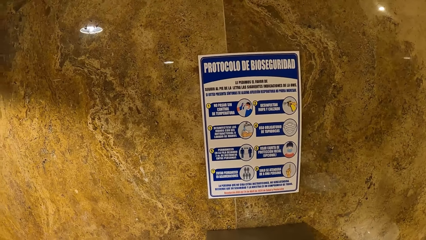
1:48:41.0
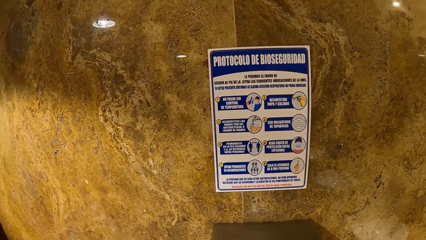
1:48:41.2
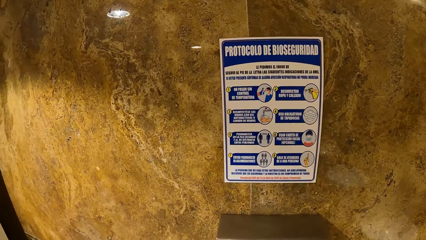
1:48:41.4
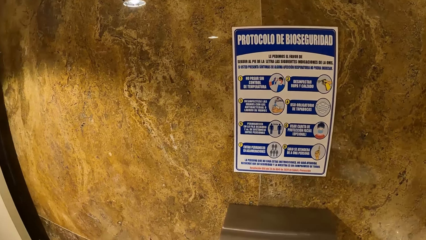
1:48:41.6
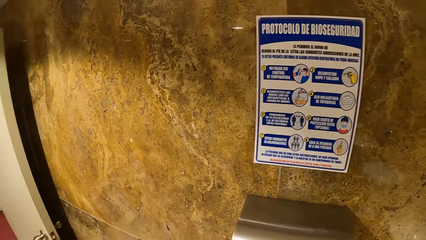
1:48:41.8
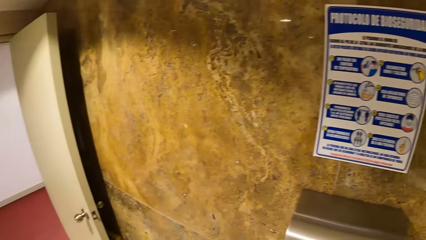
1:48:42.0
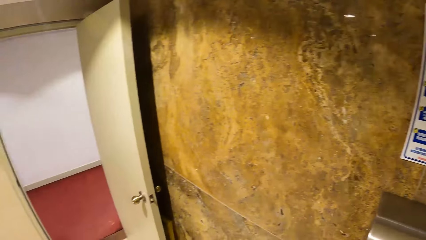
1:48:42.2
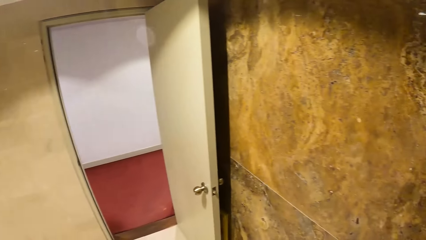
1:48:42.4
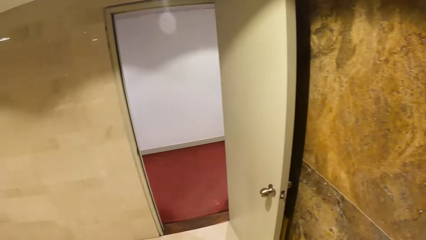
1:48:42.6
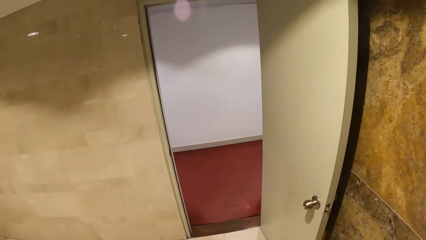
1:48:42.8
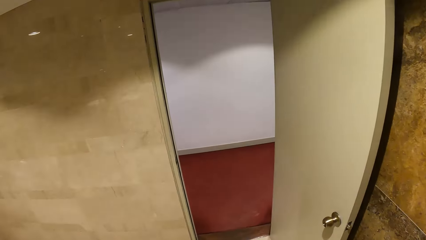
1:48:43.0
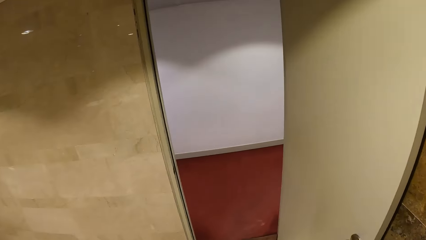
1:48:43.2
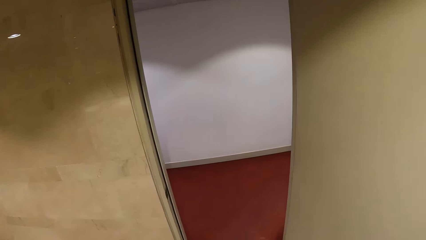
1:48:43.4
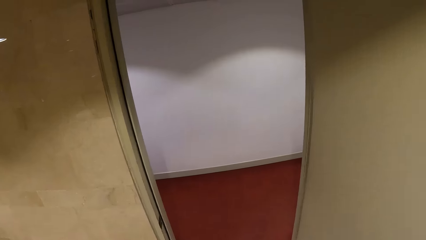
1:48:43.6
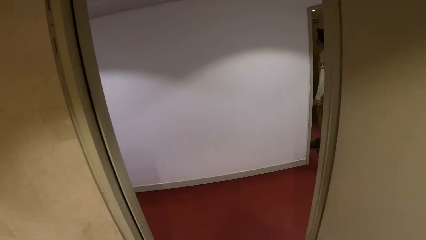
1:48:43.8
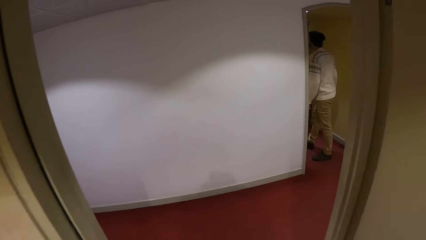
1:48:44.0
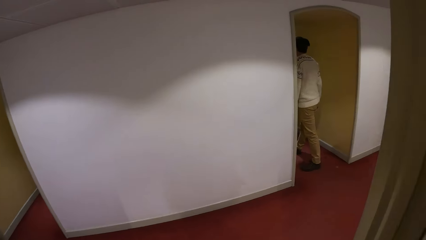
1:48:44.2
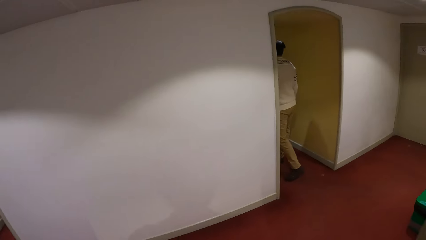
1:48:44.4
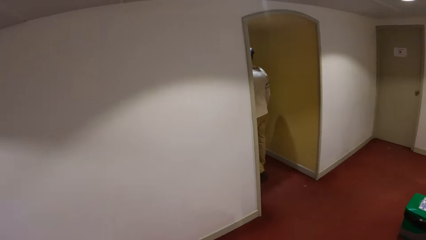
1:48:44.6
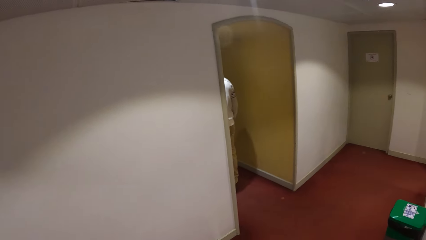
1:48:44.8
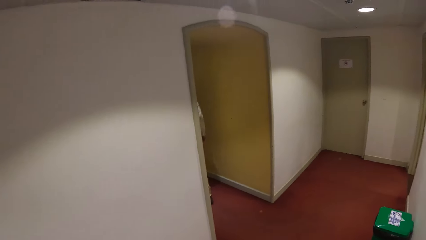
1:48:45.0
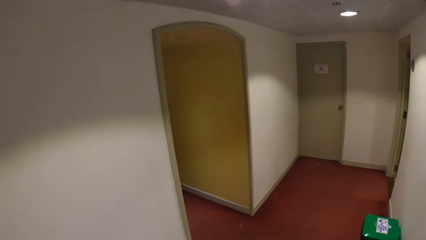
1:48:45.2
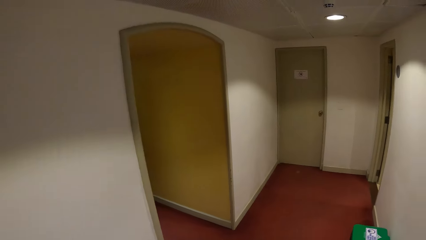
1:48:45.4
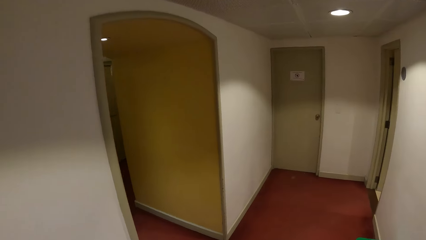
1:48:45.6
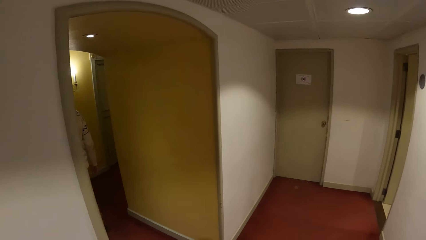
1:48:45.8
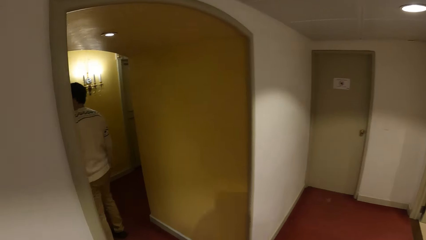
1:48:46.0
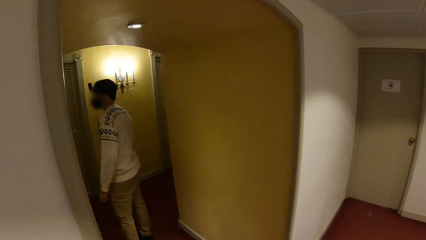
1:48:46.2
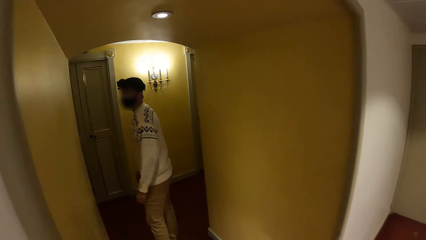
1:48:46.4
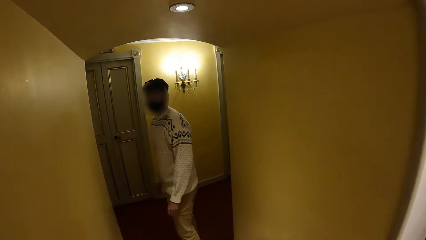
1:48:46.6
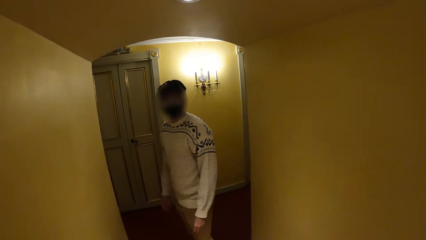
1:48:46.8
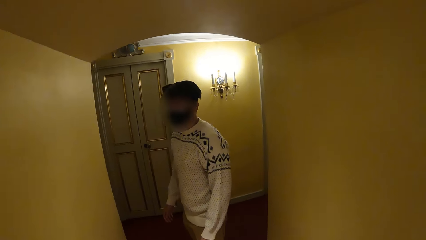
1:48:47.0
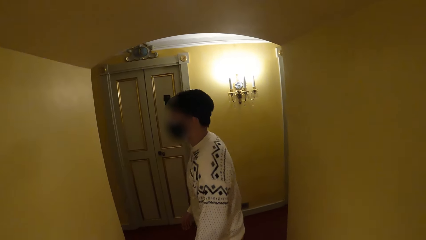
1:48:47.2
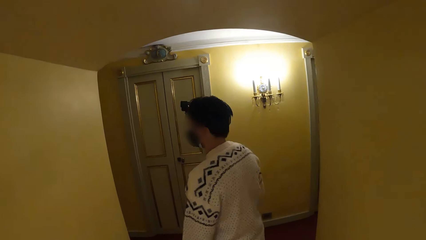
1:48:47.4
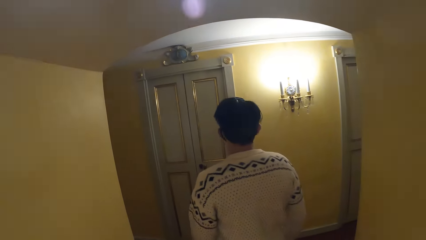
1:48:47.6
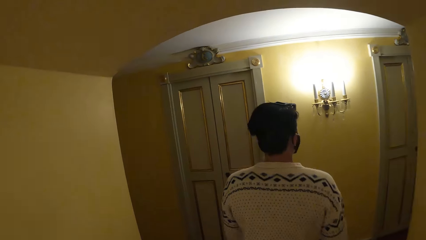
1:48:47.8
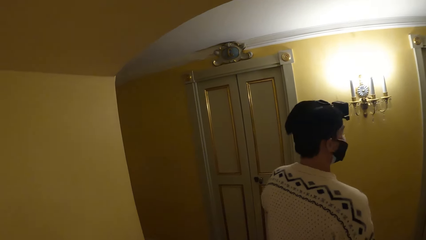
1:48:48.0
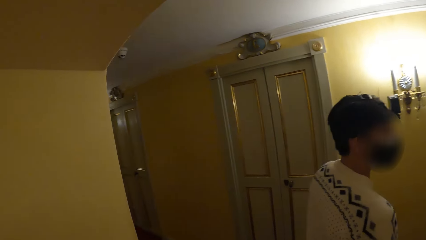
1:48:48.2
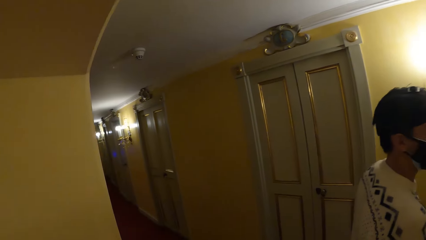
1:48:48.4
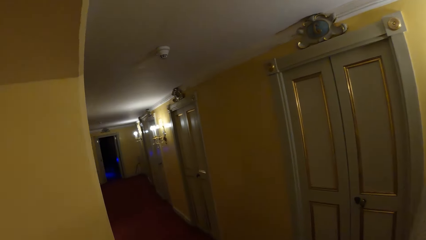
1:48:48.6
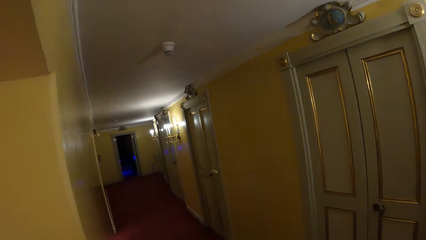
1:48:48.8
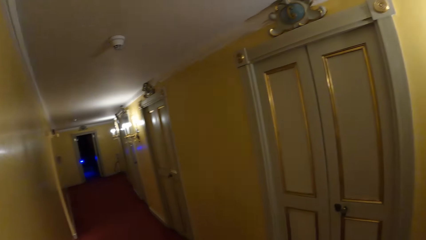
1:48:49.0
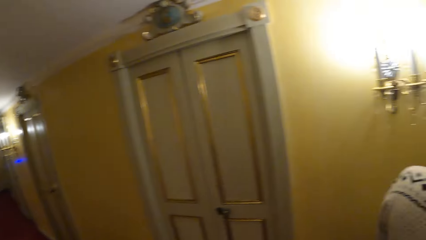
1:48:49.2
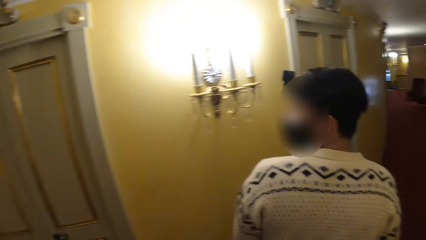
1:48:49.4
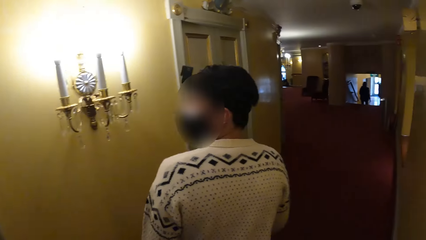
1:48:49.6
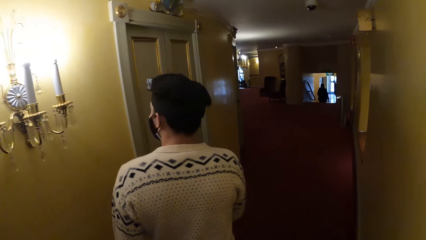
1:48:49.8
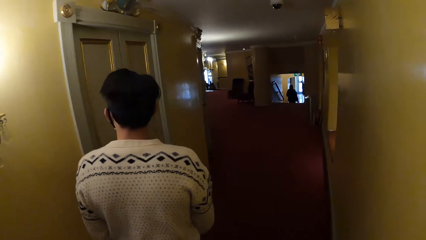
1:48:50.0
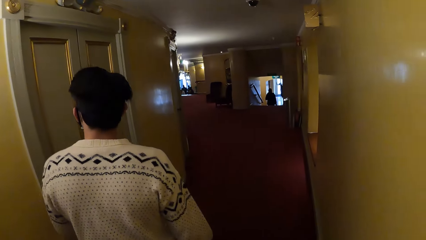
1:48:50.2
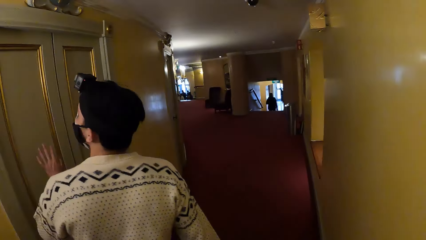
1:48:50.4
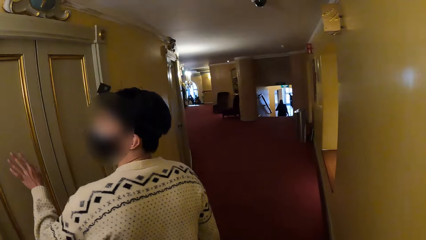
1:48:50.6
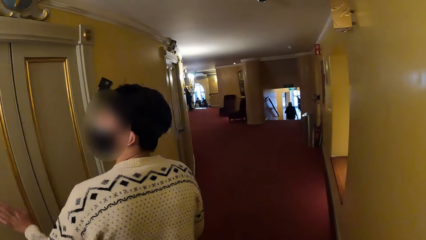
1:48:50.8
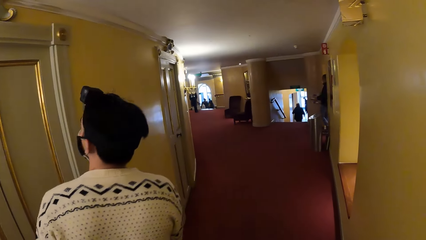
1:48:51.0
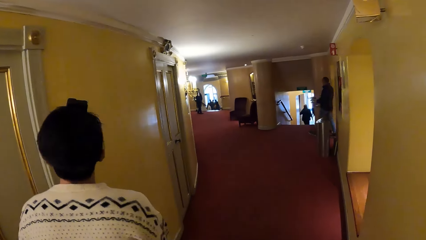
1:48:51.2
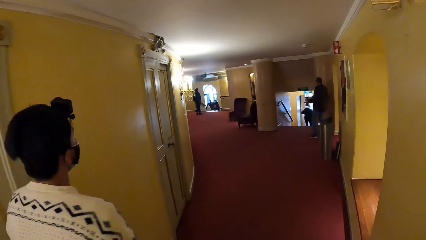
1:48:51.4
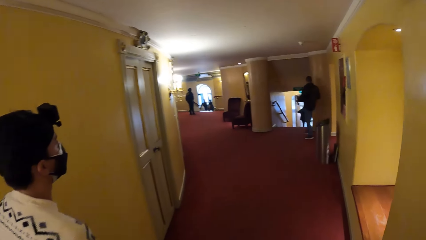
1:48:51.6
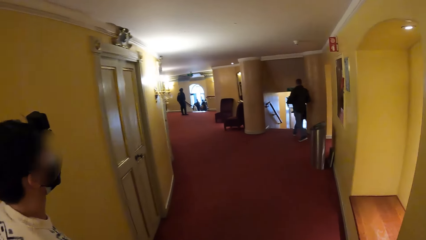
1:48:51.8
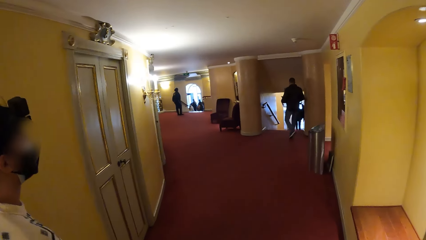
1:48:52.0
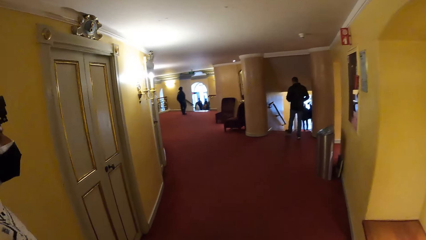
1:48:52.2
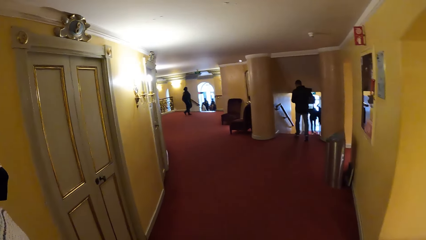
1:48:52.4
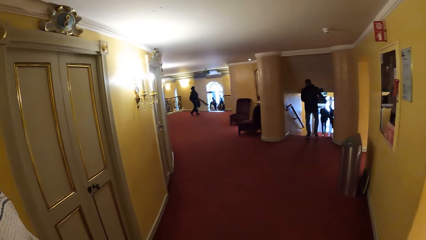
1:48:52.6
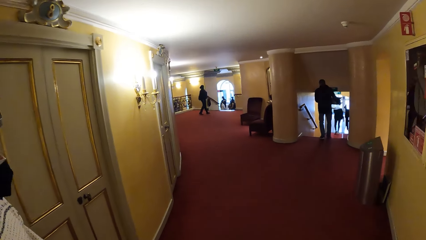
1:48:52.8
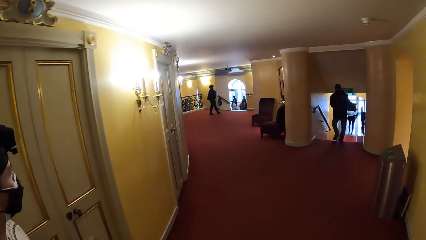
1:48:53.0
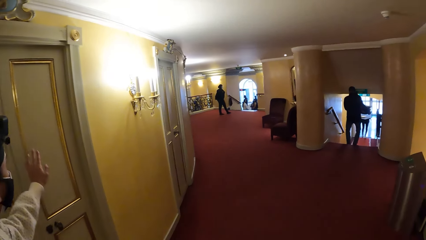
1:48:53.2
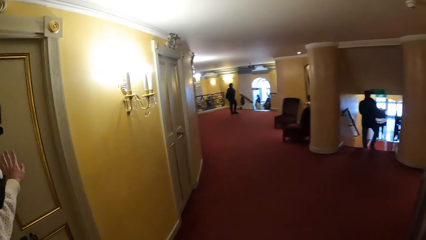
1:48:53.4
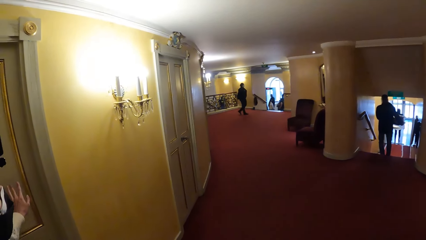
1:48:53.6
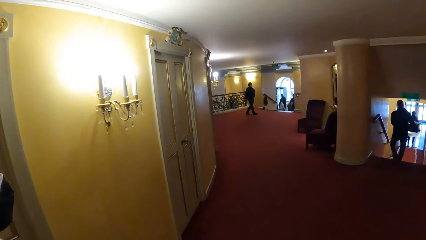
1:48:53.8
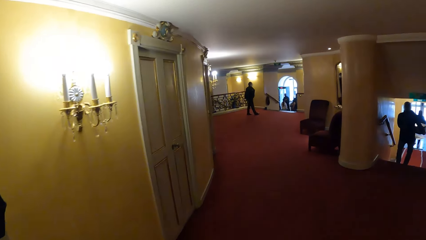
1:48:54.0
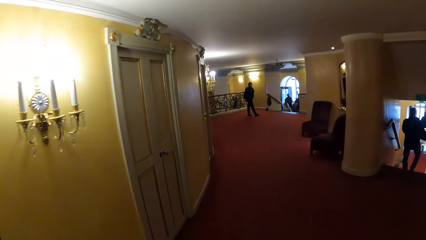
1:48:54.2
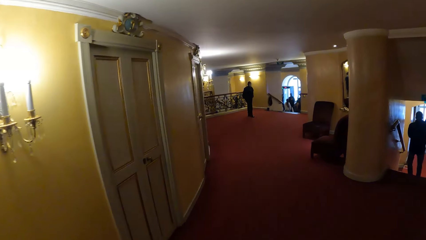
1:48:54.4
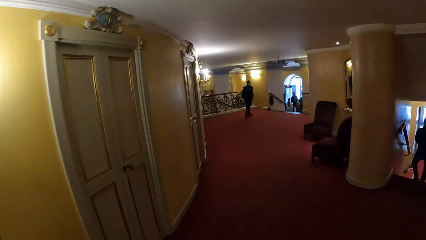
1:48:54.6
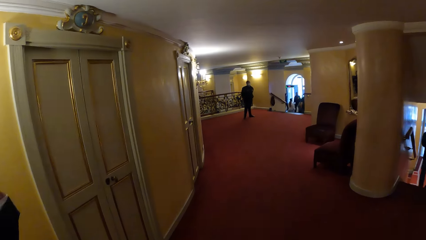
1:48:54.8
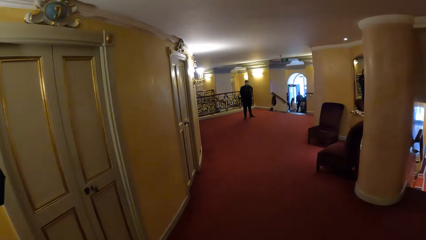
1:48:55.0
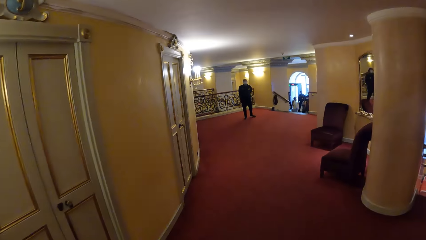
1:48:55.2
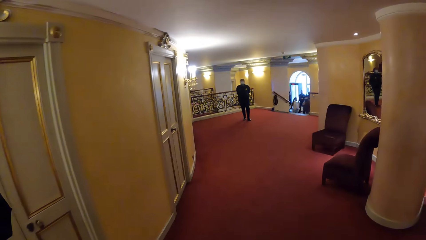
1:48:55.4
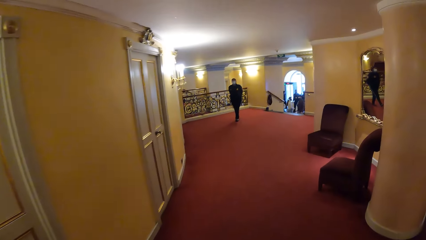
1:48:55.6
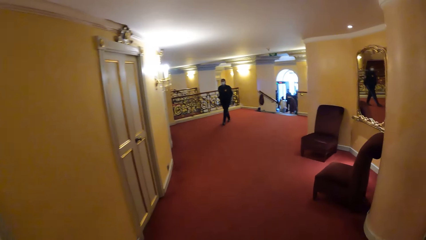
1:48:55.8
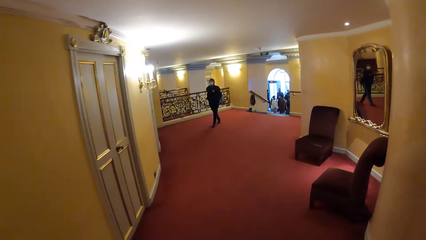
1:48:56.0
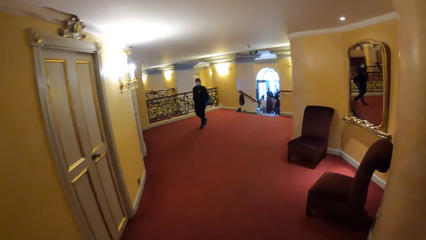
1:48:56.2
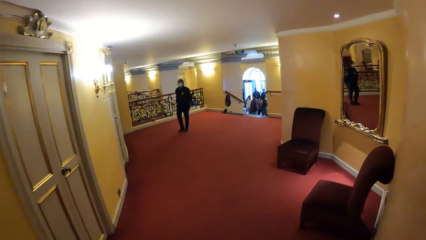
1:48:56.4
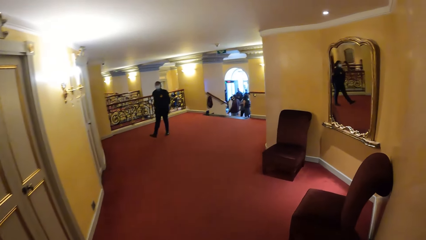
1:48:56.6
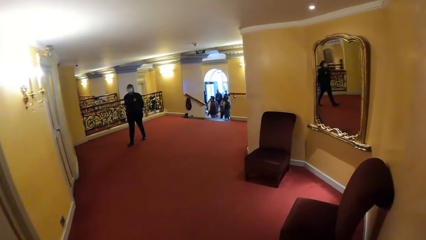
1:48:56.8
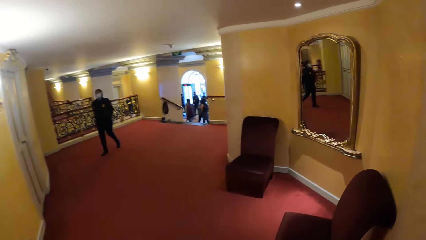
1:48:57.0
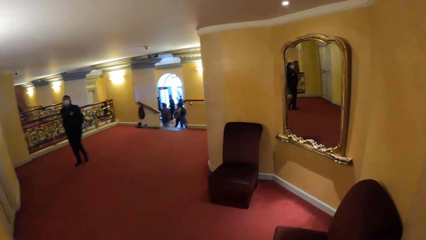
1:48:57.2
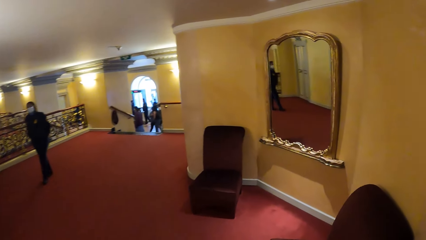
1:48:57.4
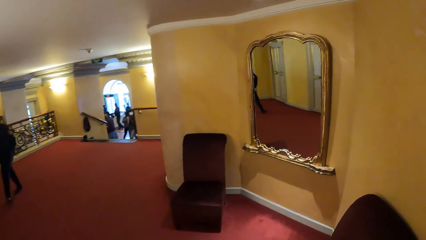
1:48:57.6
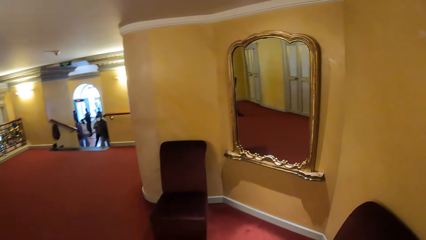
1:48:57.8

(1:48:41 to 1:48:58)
The camera wearer walks out through a door. They converse with a man. Another man walks out from a door with books in his hands. The man walks down a staircase. The first man touches a door with his left hand.
